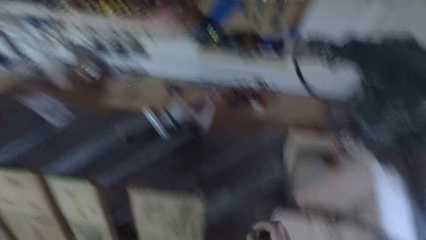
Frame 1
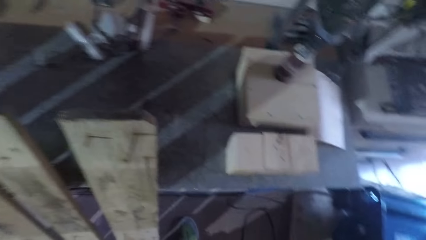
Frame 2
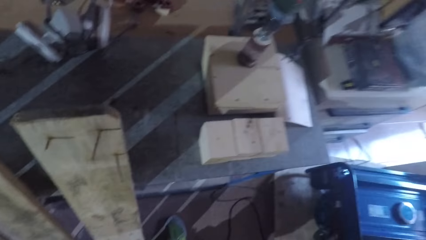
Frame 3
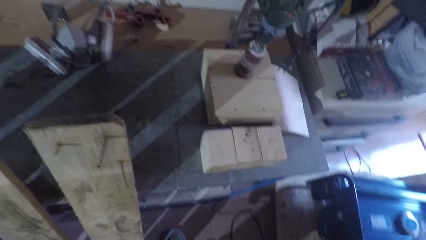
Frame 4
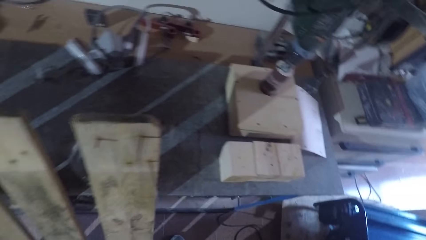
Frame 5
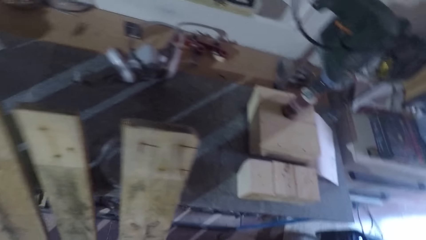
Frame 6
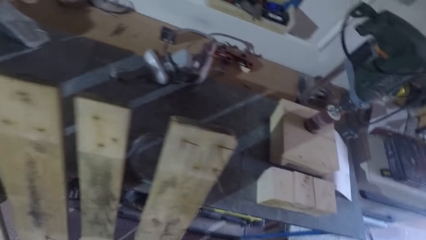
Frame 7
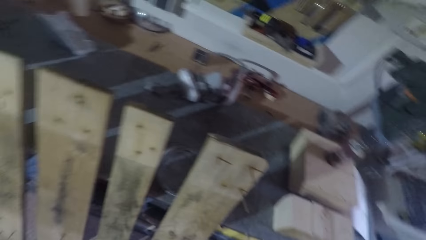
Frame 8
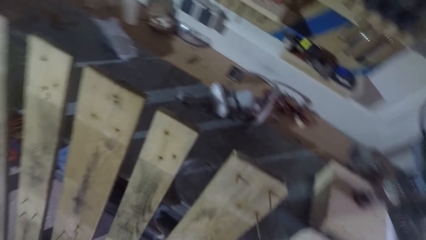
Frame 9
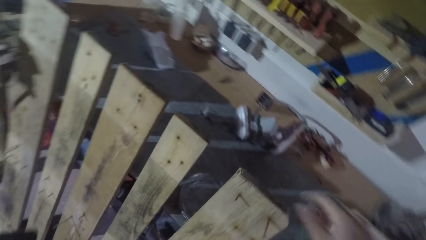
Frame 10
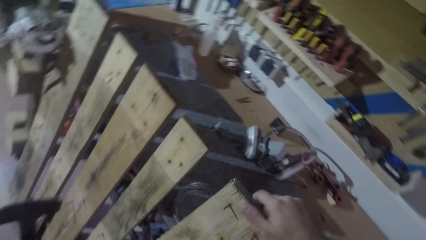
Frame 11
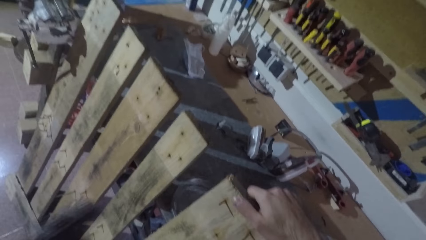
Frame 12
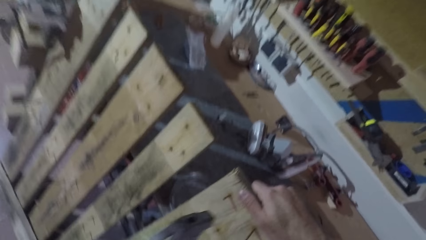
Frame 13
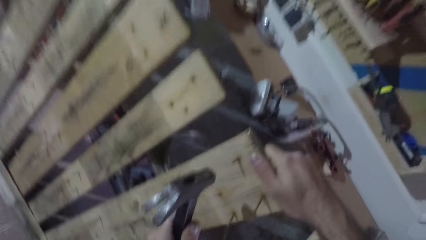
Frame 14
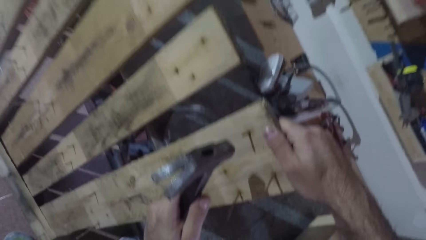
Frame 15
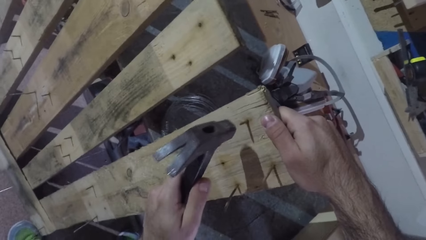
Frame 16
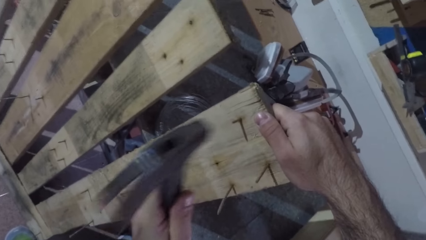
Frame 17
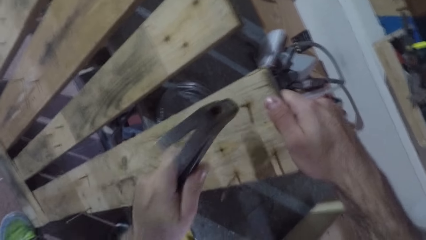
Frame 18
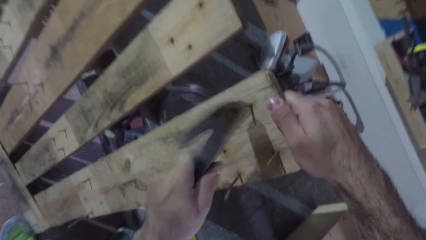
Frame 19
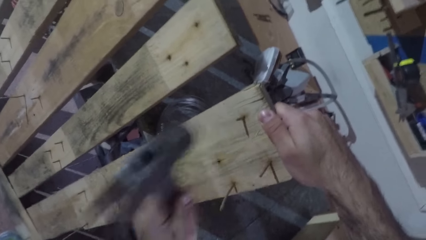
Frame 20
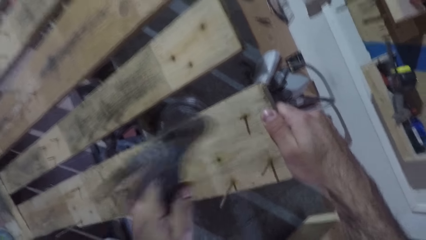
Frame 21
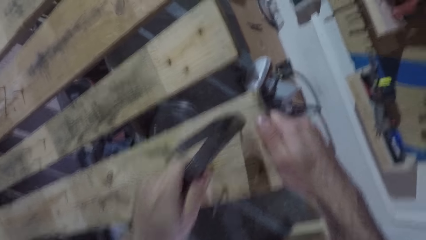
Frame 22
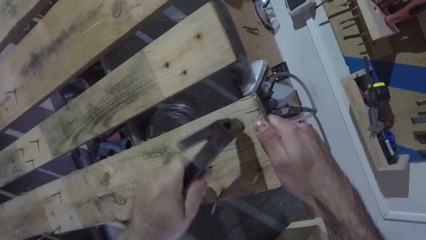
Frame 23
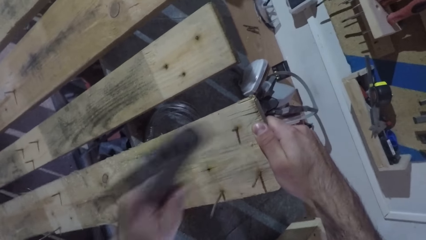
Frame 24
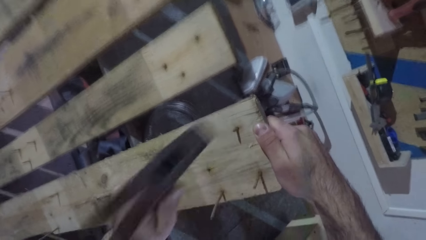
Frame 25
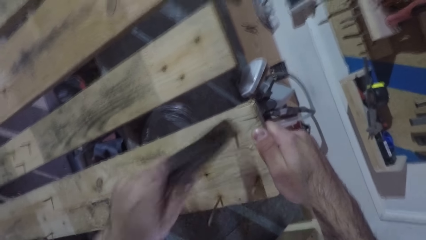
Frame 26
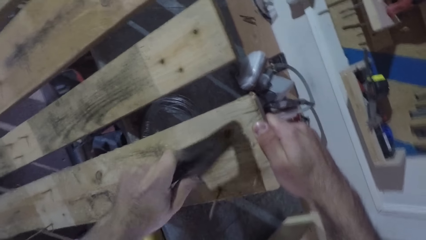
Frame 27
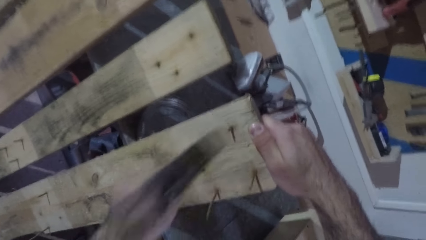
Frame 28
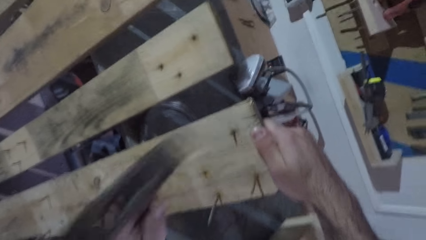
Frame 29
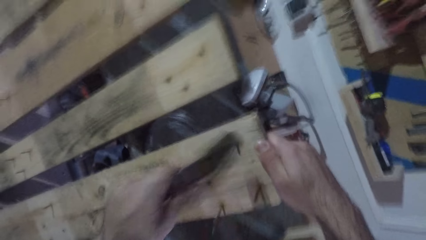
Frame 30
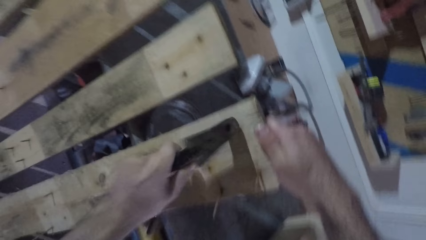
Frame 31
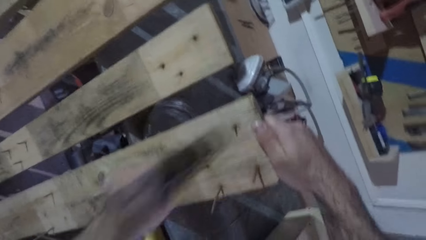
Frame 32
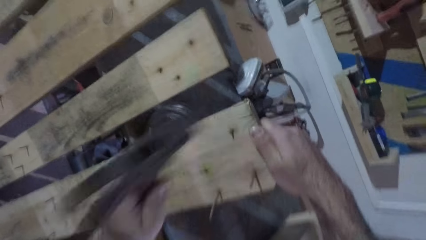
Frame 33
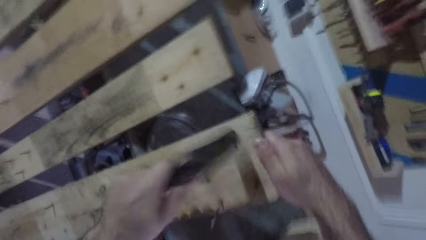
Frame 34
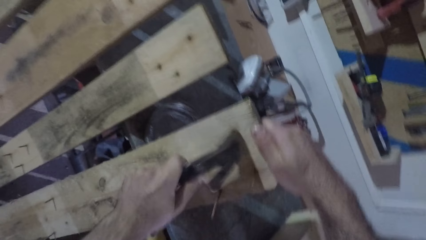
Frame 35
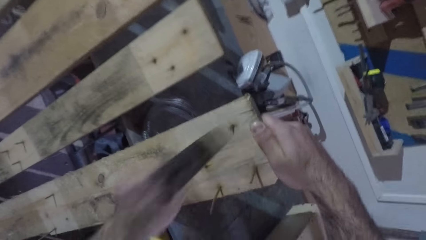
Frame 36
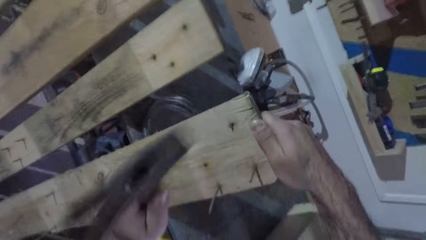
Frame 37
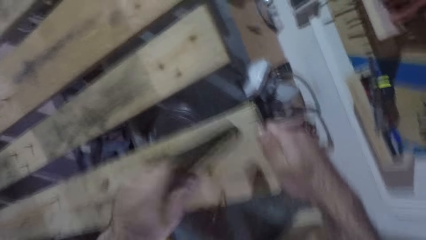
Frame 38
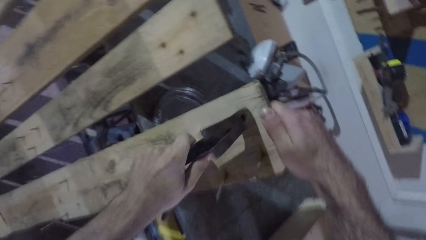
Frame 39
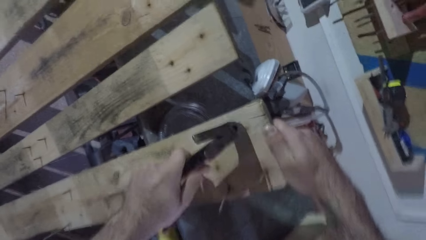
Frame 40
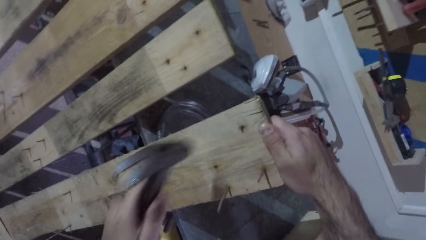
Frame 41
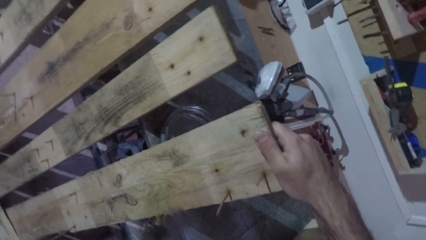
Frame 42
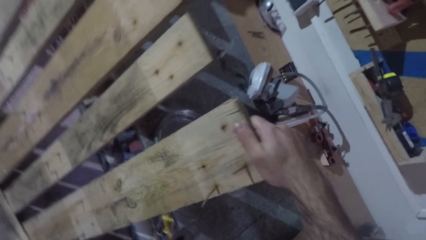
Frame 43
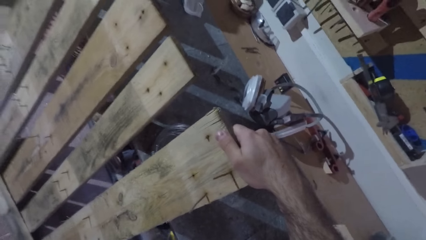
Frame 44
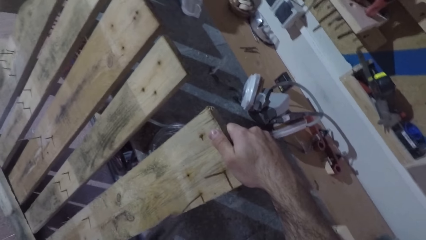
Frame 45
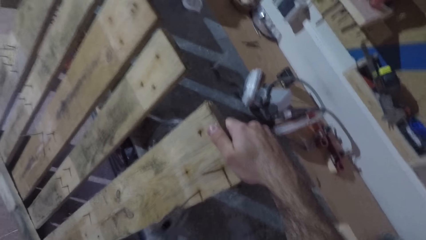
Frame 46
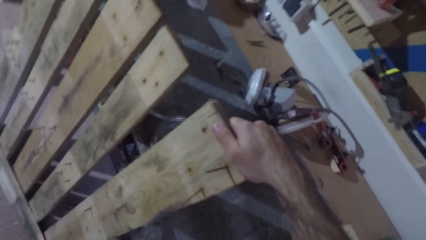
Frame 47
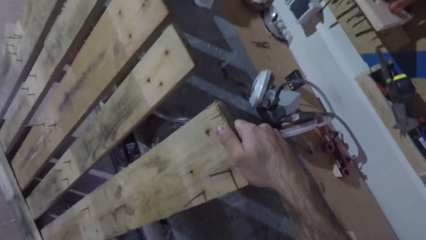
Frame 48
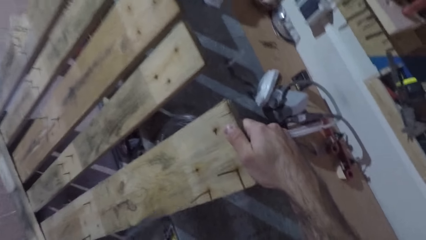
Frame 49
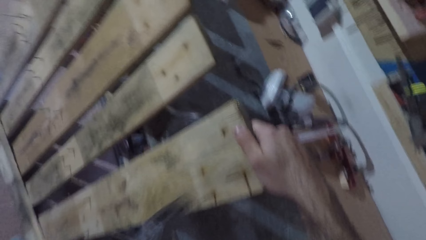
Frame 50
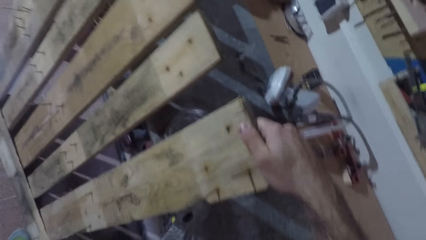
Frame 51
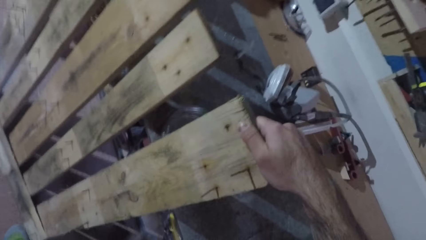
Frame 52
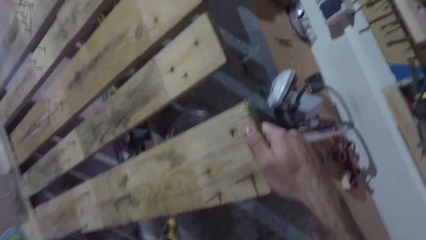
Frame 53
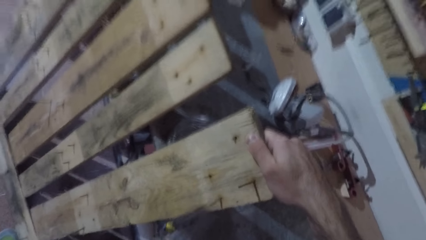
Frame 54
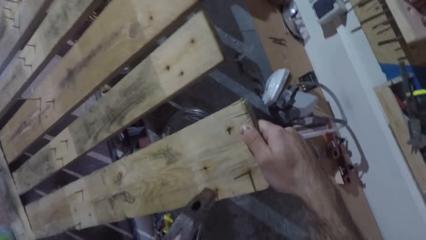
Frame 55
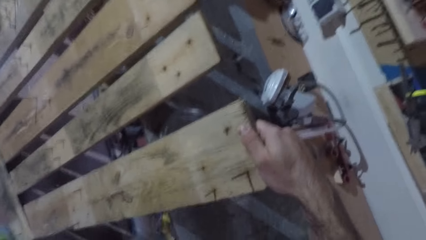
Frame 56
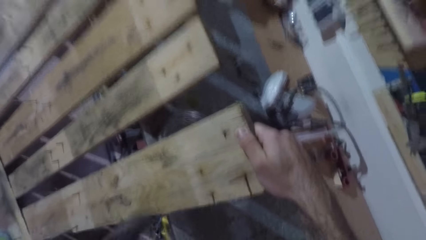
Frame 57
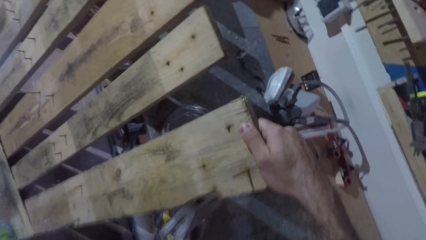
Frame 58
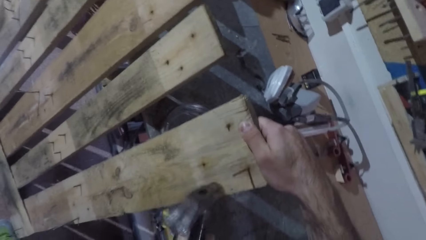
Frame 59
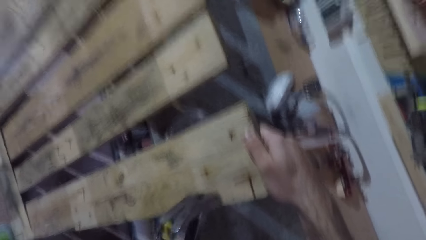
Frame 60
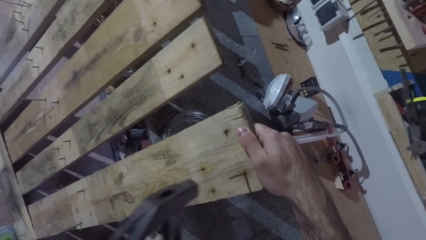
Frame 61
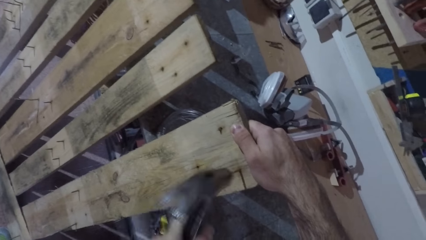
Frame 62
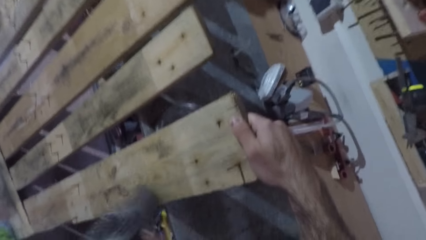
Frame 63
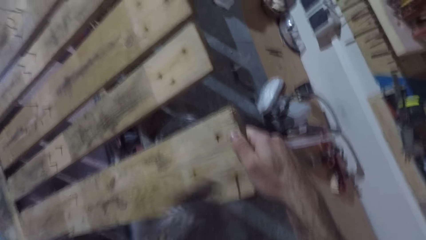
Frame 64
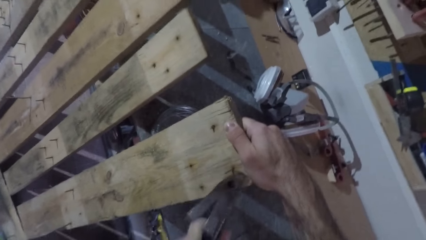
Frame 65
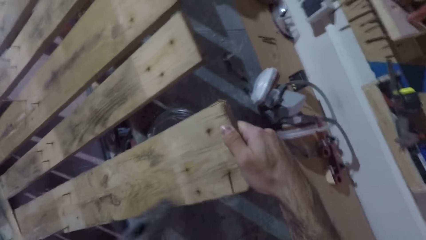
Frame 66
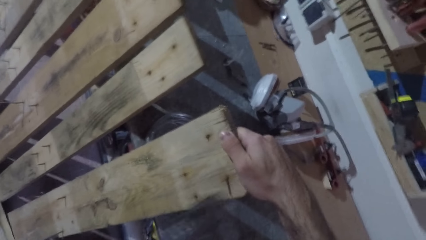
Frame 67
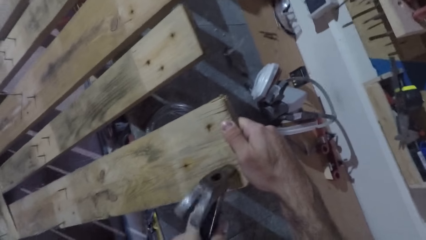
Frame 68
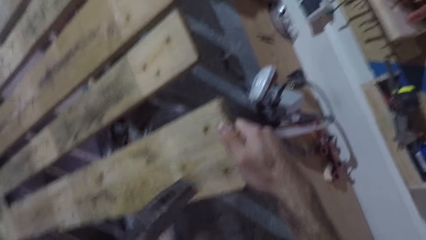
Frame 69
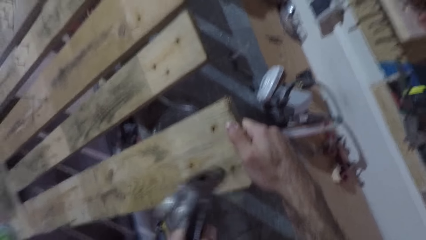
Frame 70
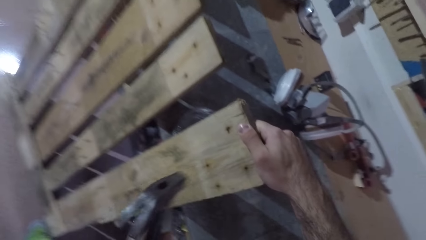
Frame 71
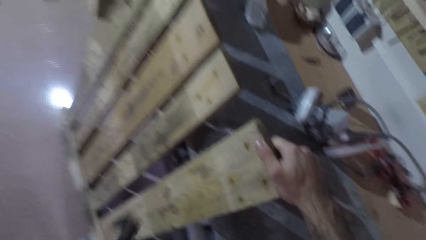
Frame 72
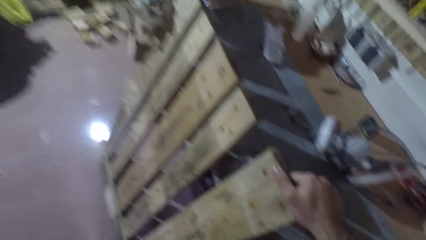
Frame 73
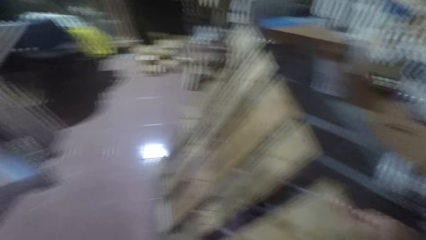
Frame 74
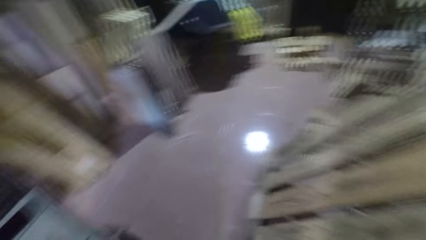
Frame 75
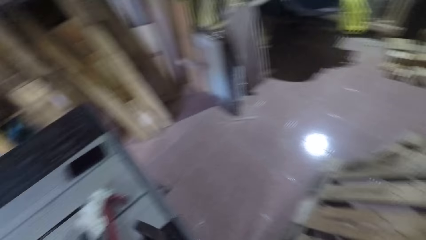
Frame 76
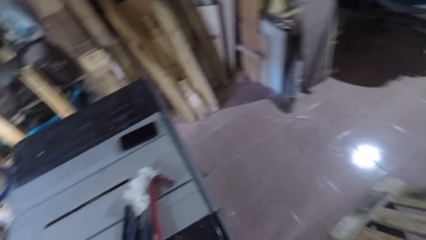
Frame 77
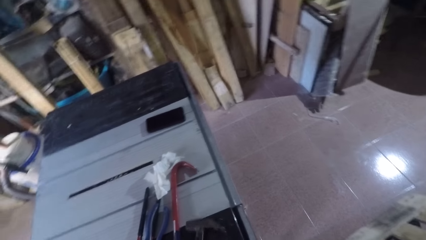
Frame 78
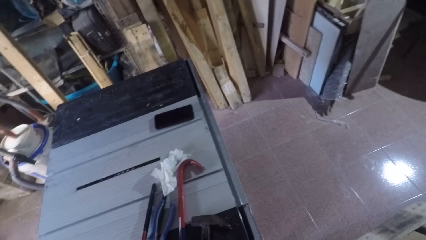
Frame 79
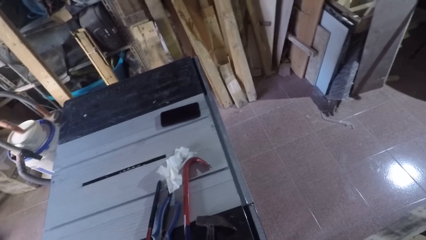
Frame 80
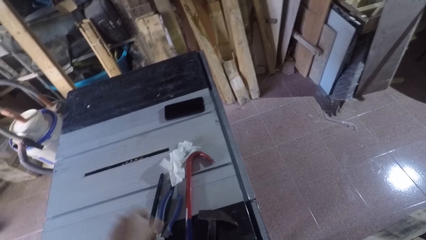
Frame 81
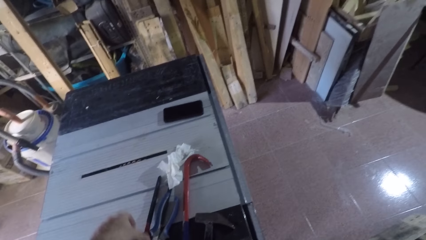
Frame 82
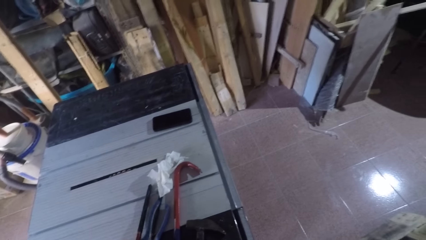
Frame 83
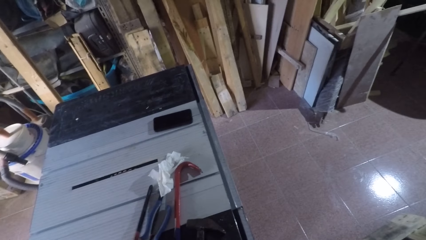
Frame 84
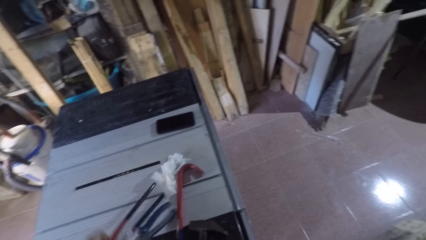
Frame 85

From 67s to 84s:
The camera wearer stretches his hand to the timber of a bed base. He lowers his hand. He places his right hand on the wooden frame. He holds the timber of the bed base. He hits out another nail from the wooden frame with the hammer in his left hand. He holds the hammer. He hits out another nail again. He lifts the hammer. He lifts the hammer. He hits out another nail again. He turns towards the table saw. He drops the hammer on the table saw.
